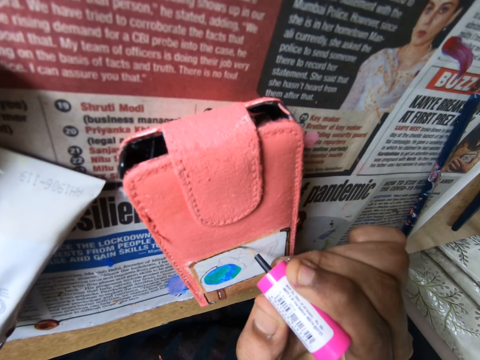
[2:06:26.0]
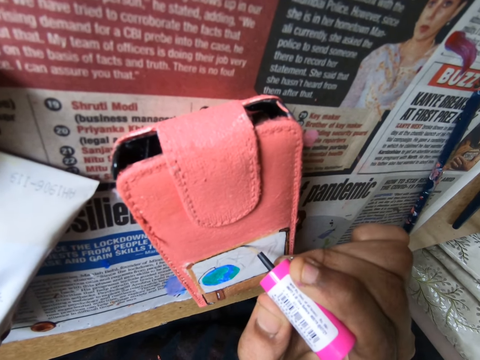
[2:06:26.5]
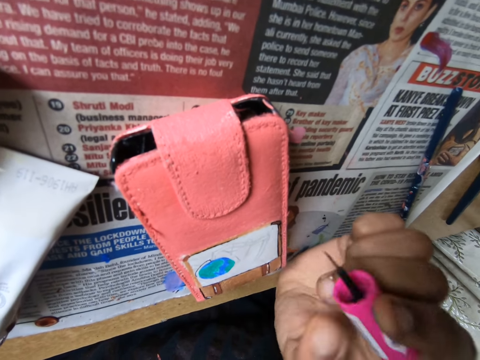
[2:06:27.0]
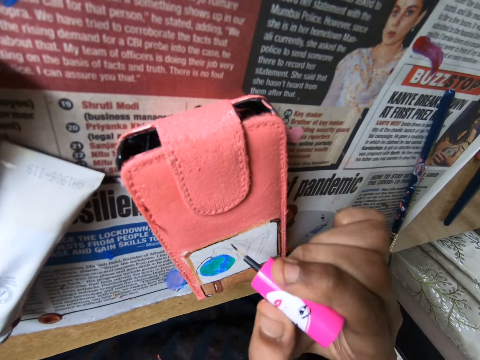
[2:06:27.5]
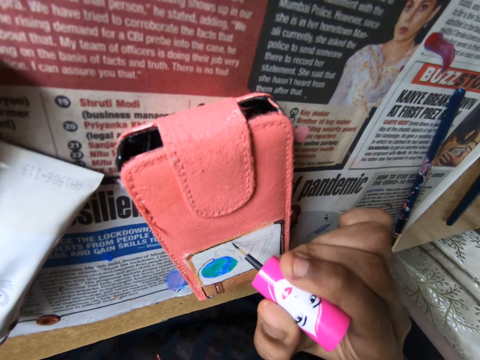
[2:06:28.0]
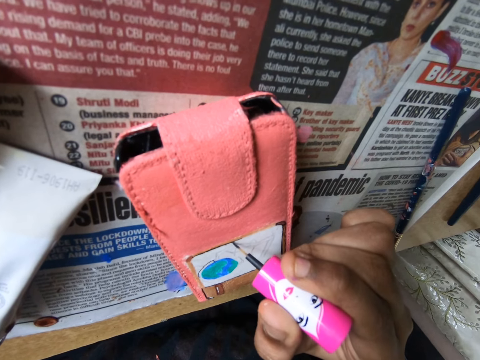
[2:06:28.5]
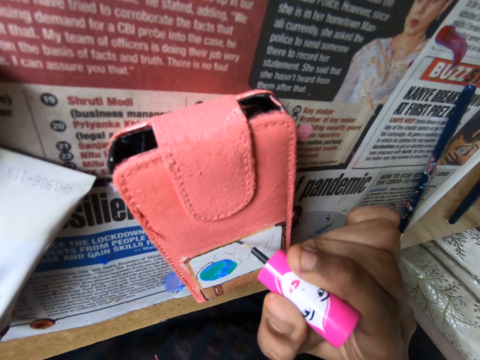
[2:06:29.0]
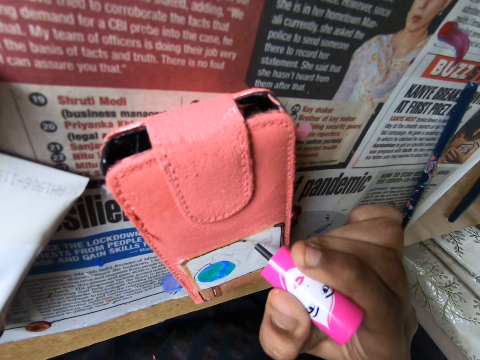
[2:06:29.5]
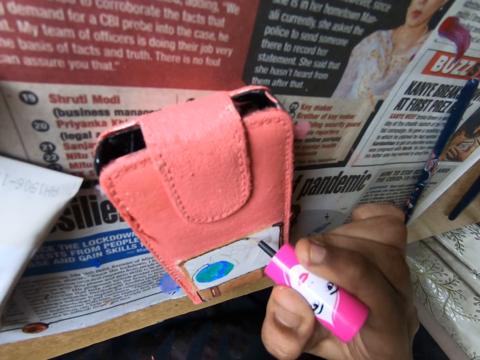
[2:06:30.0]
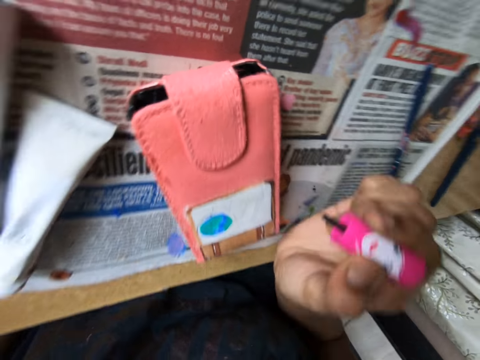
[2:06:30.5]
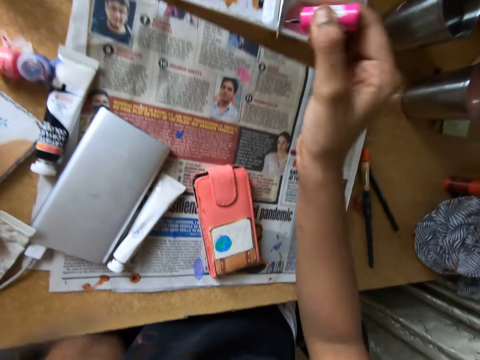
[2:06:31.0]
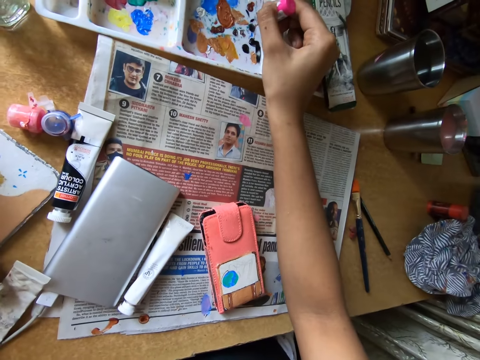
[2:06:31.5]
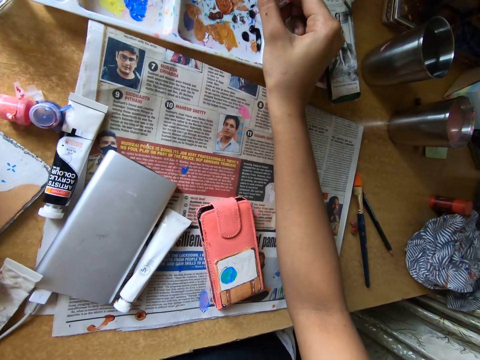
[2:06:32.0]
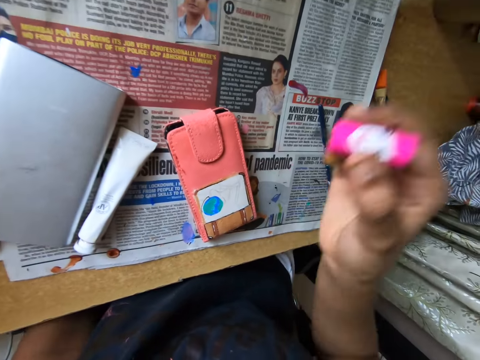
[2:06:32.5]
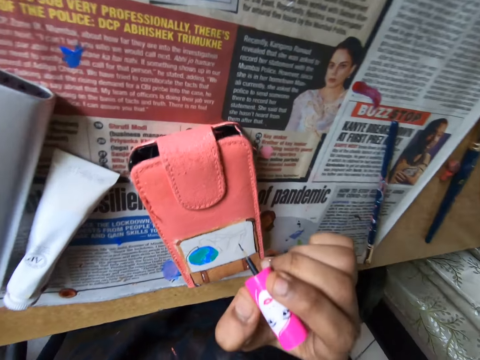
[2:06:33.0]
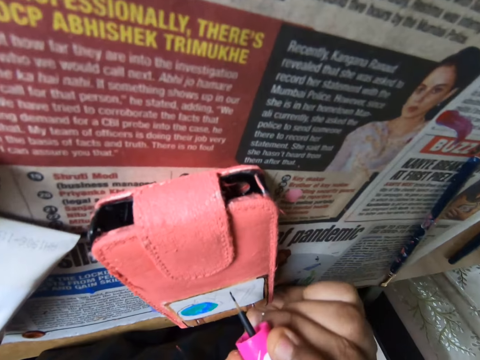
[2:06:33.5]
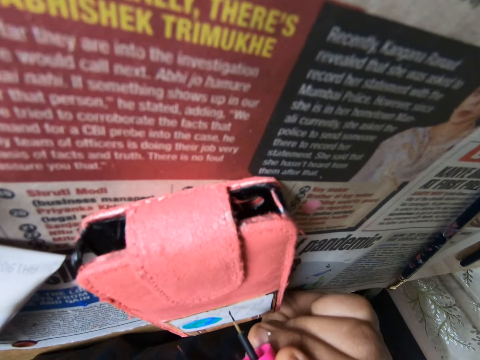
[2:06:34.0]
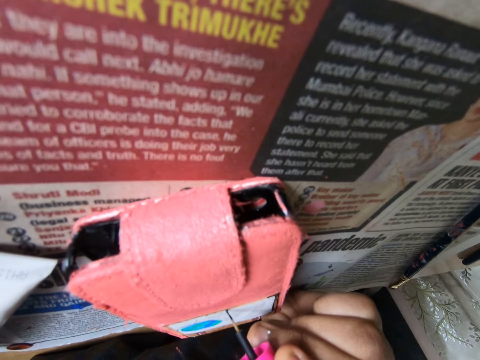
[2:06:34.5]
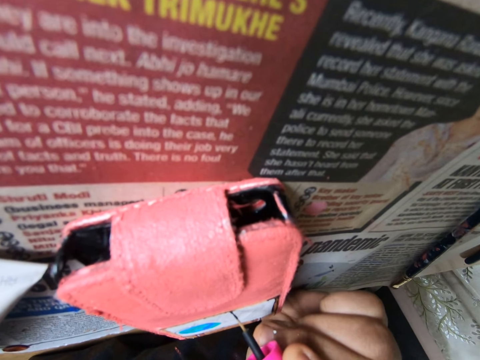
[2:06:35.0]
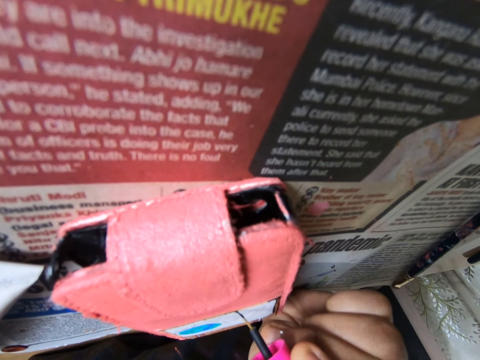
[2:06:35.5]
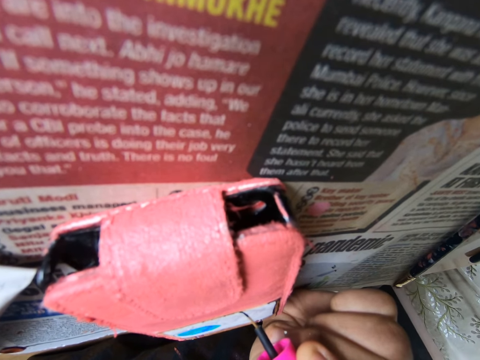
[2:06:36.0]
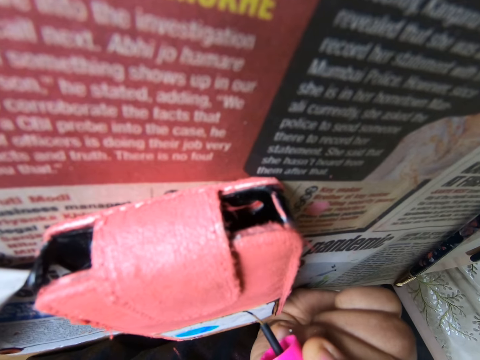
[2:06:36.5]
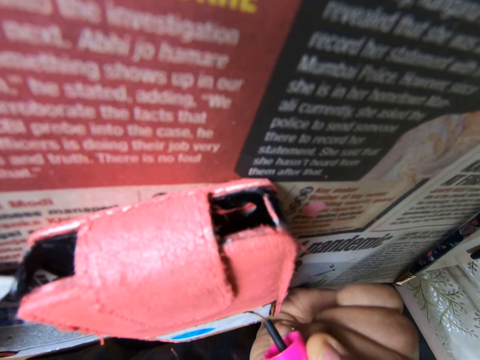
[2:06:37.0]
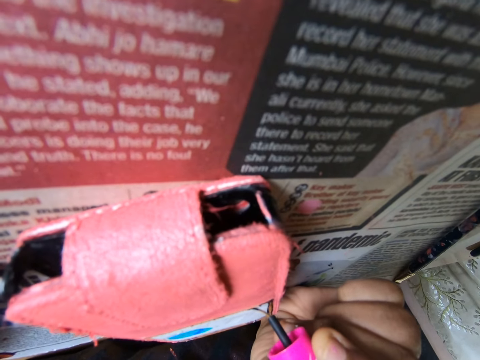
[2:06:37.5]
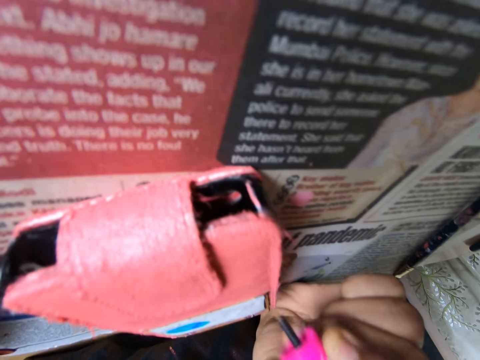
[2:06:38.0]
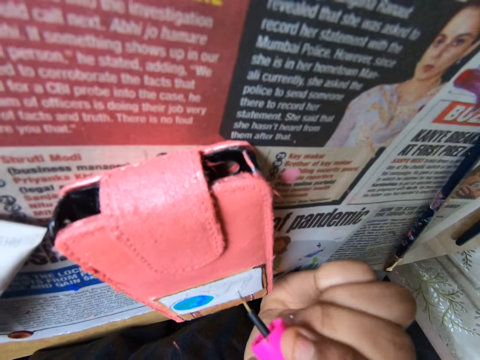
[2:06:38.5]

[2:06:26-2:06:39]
The camera wearer scoops paint from a paint pallet with a paint brush. They paint a pouch with the paint brush.

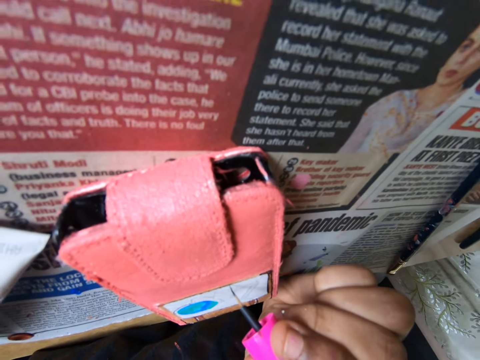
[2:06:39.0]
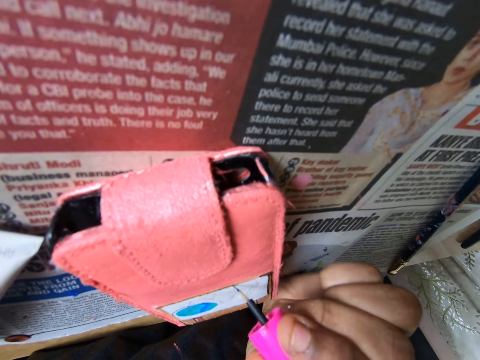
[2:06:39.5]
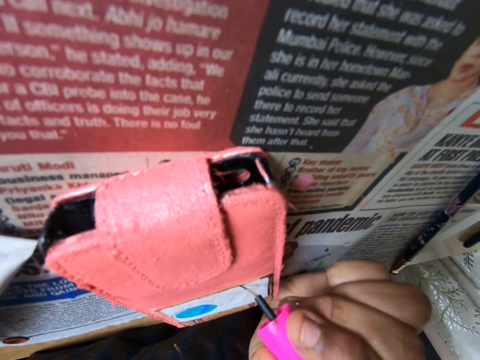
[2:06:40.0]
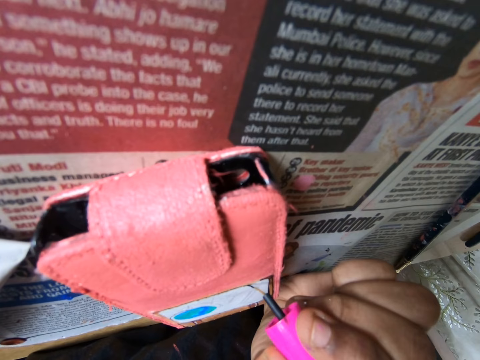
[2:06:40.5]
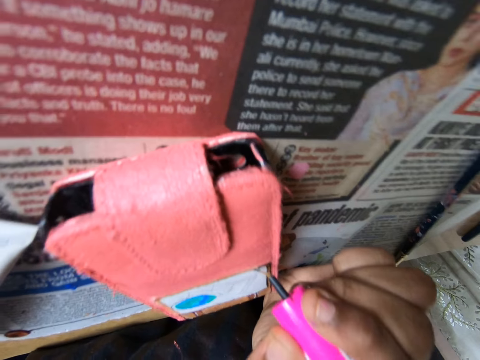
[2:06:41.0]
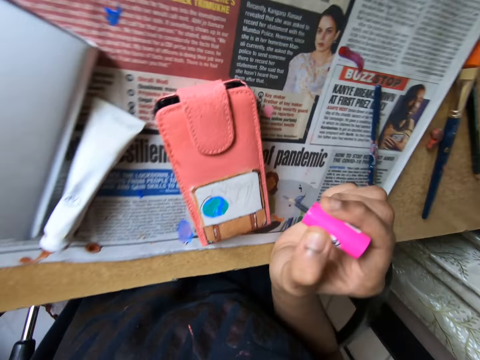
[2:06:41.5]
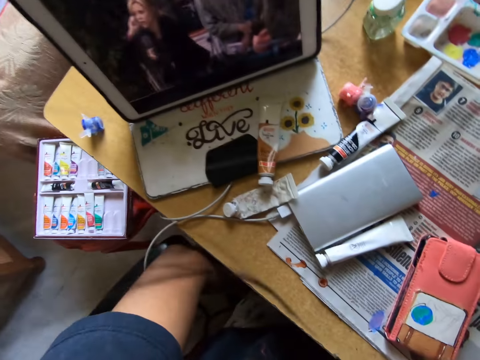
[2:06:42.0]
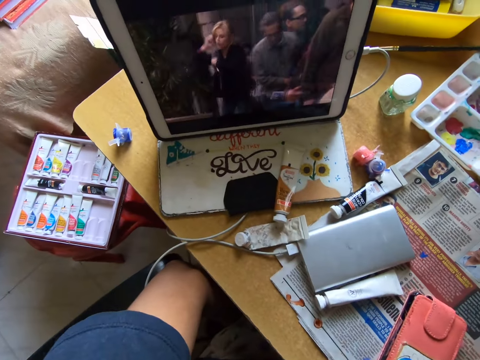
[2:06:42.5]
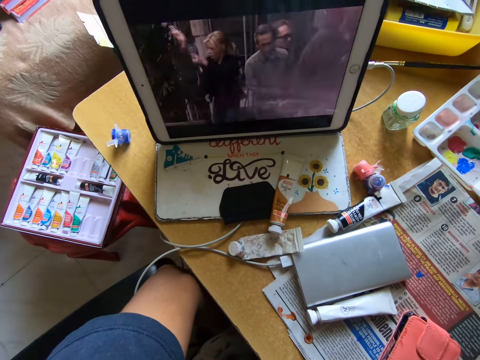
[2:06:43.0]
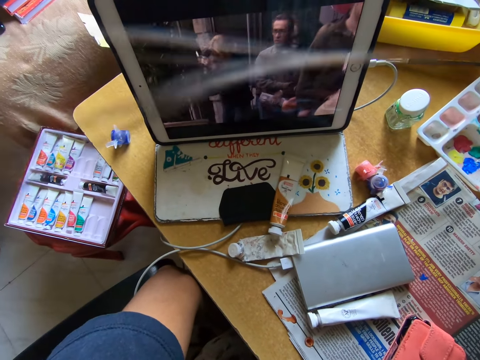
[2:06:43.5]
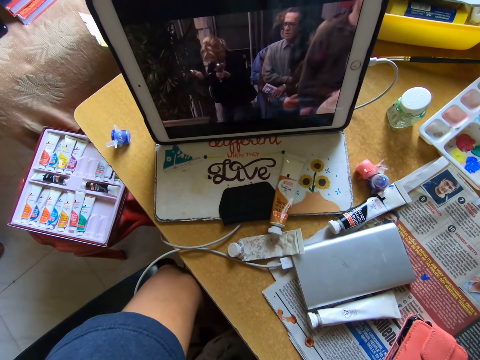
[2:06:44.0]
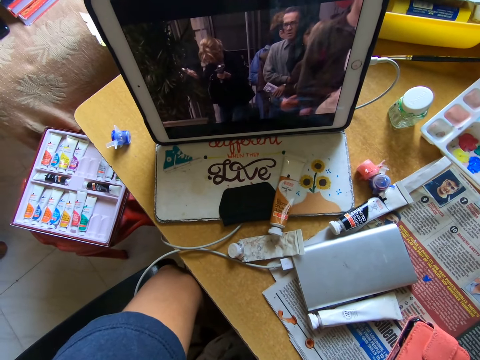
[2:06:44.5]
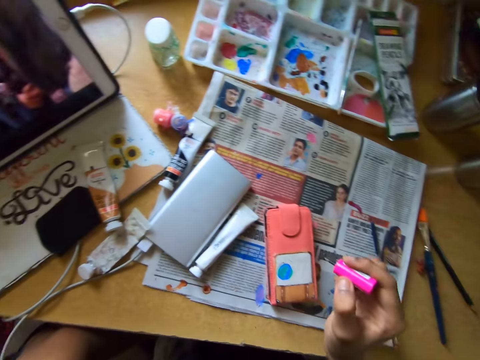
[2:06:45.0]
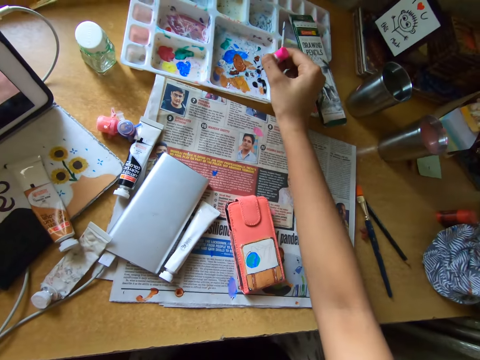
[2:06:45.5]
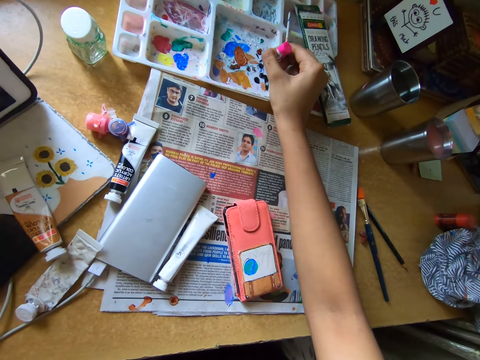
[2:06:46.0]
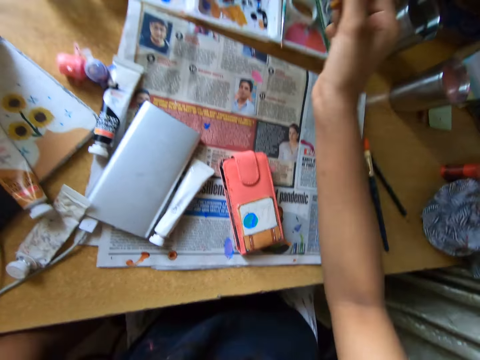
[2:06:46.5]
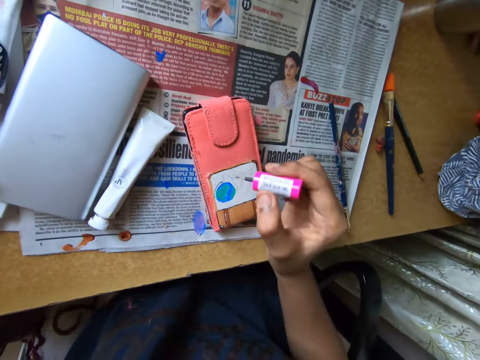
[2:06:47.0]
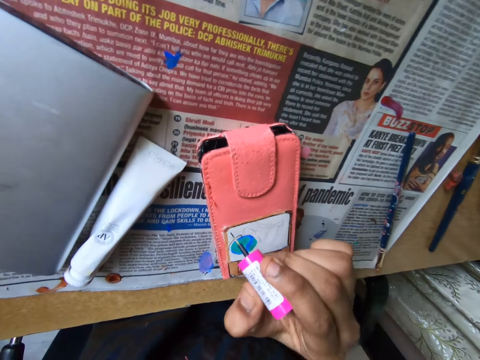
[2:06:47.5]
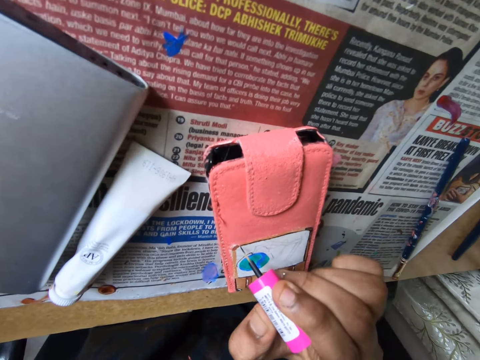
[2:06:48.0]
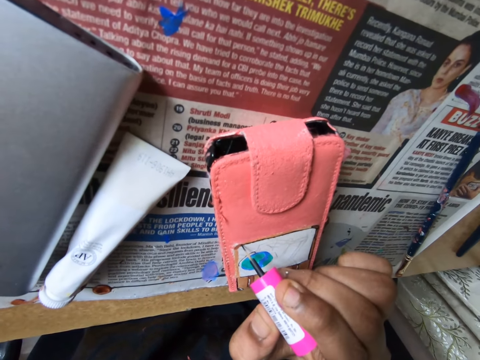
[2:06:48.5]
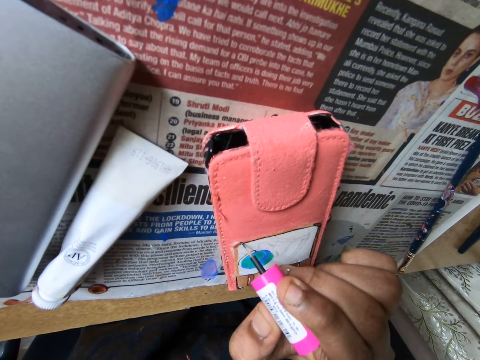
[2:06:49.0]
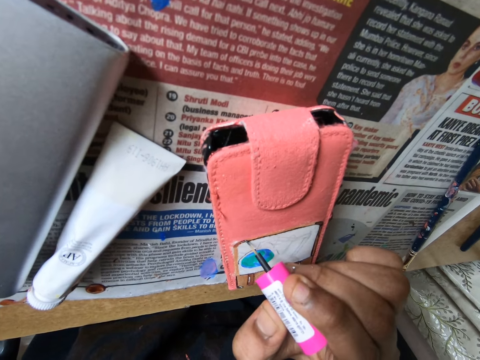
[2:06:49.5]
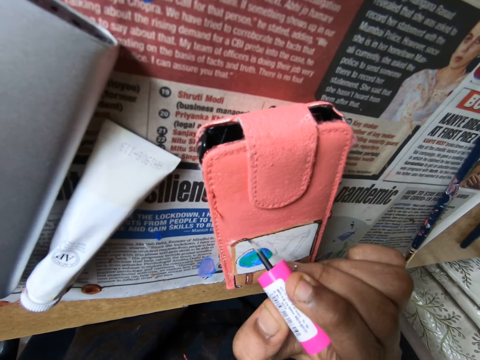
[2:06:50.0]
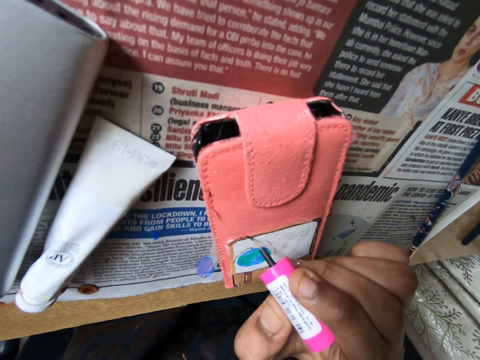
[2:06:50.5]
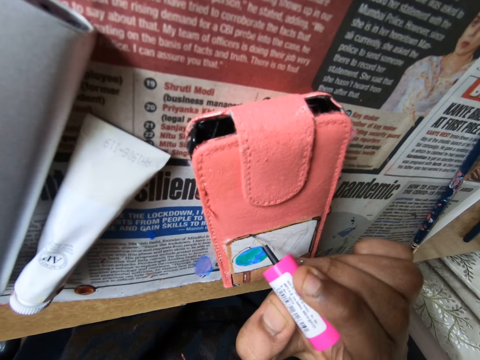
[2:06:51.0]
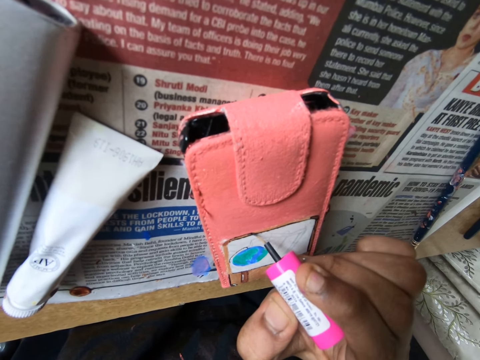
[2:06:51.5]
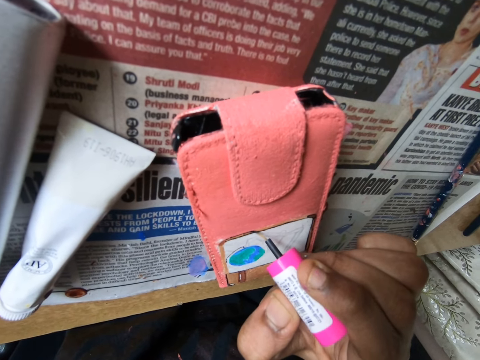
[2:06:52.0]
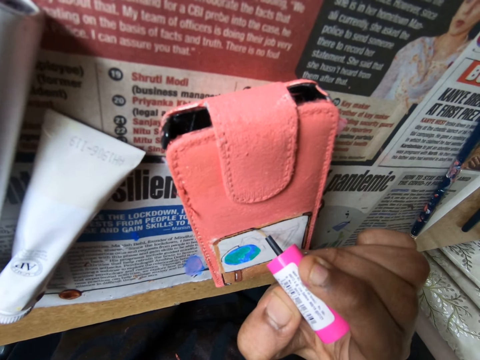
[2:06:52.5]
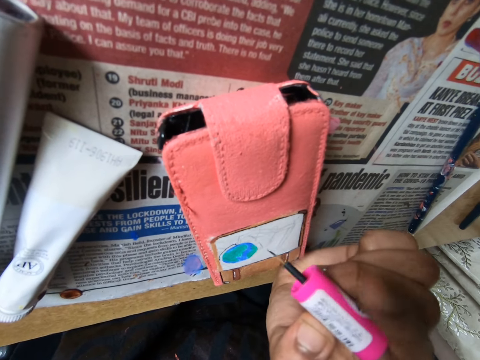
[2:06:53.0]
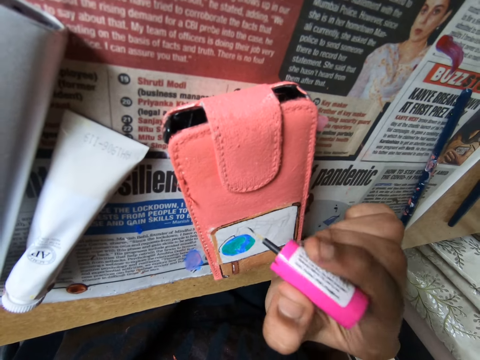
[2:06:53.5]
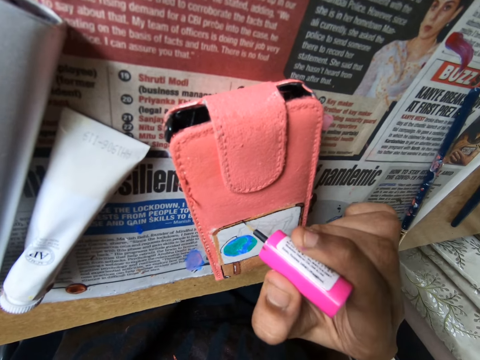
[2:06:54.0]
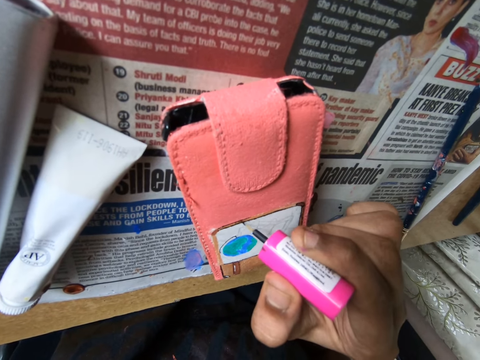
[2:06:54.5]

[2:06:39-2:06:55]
The camera wearer looks around a room. They look at the iPad. They scoop paint from a paint pallet with a paint brush. They paint a pouch with the paint brush.
